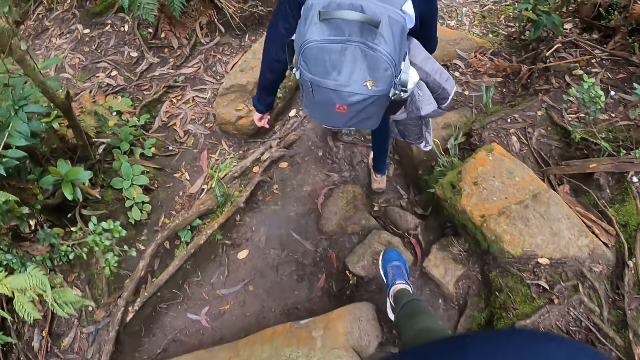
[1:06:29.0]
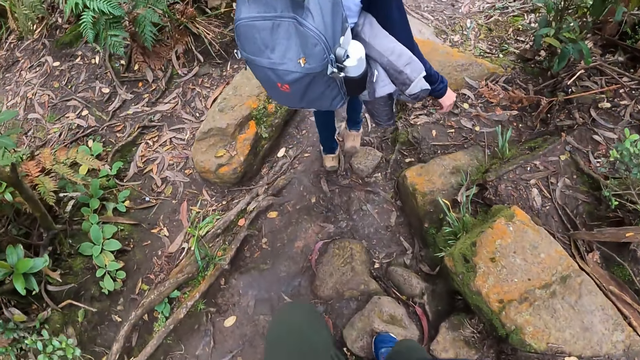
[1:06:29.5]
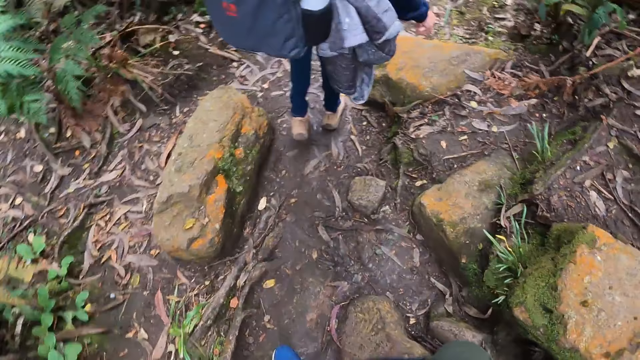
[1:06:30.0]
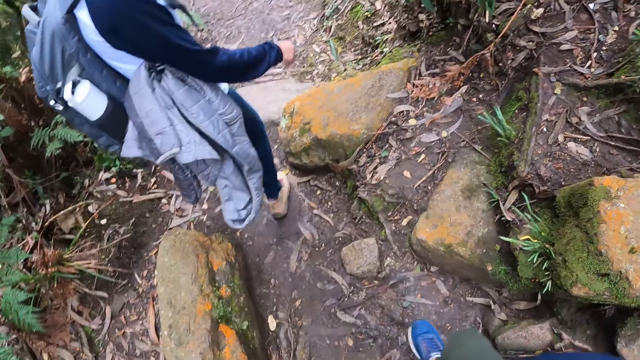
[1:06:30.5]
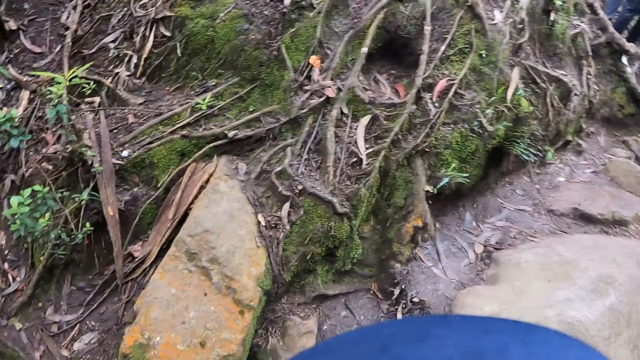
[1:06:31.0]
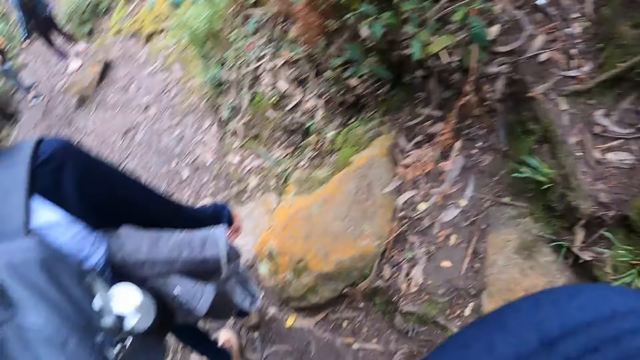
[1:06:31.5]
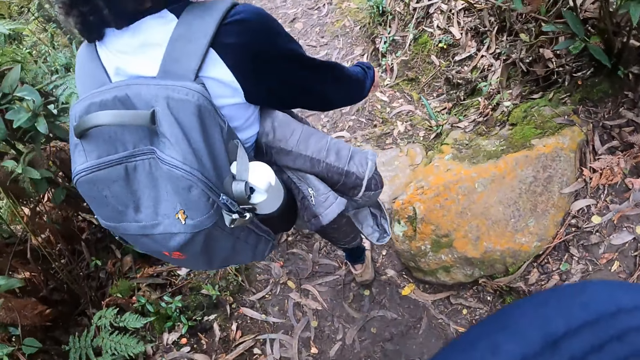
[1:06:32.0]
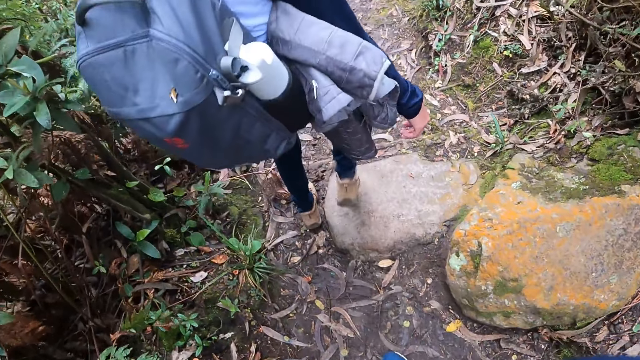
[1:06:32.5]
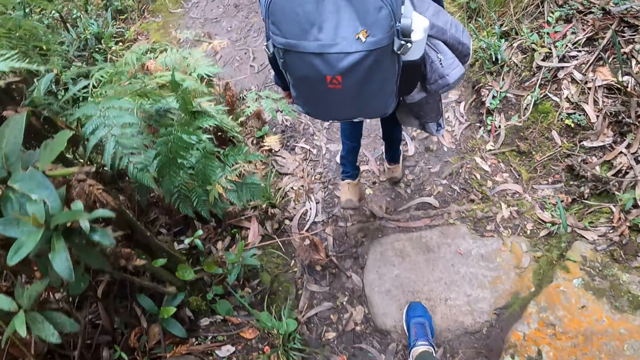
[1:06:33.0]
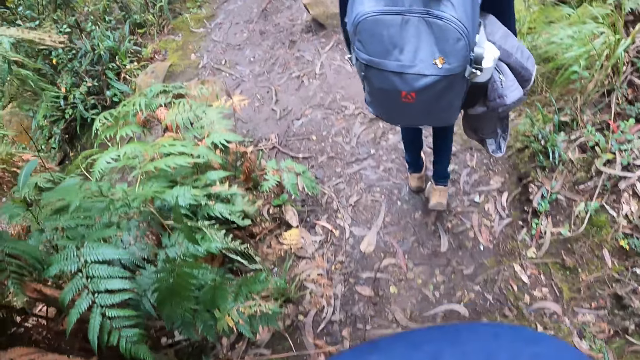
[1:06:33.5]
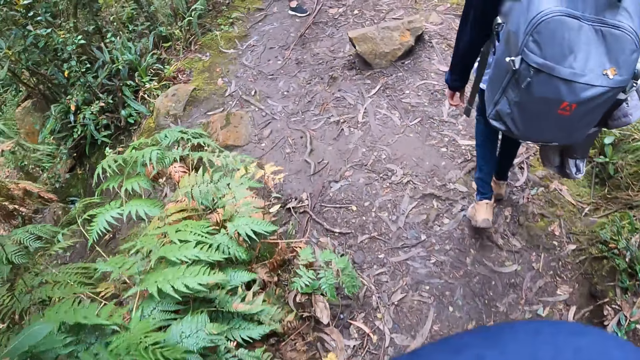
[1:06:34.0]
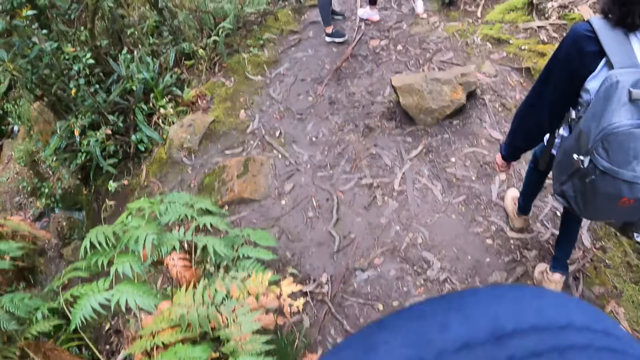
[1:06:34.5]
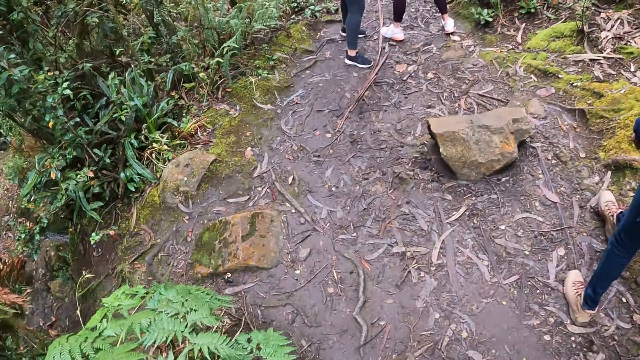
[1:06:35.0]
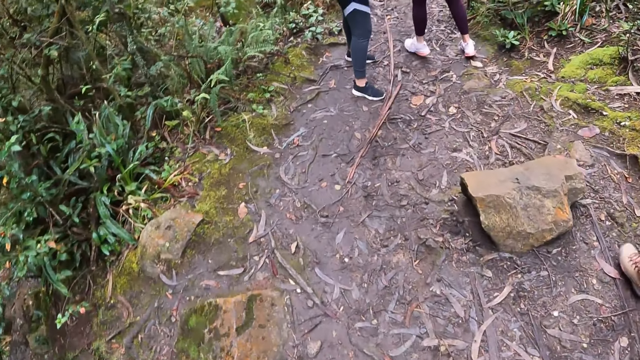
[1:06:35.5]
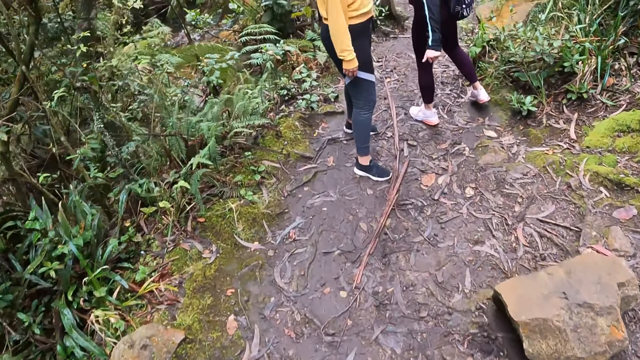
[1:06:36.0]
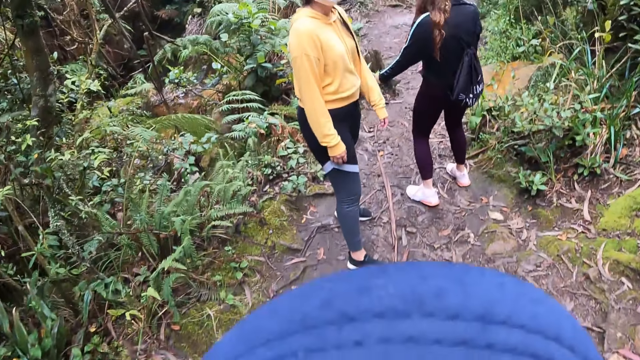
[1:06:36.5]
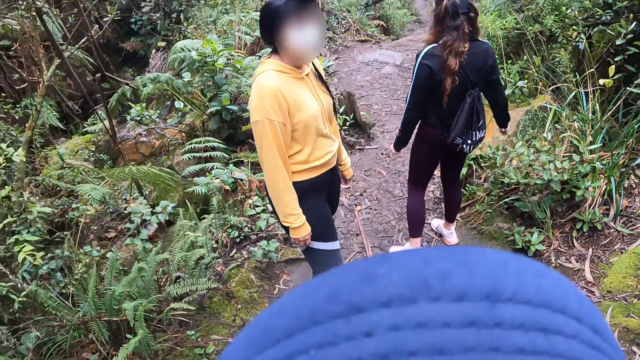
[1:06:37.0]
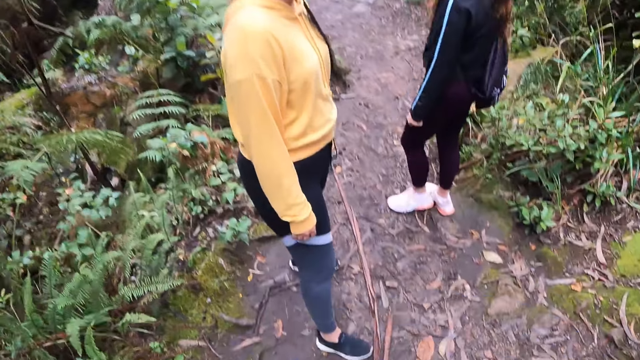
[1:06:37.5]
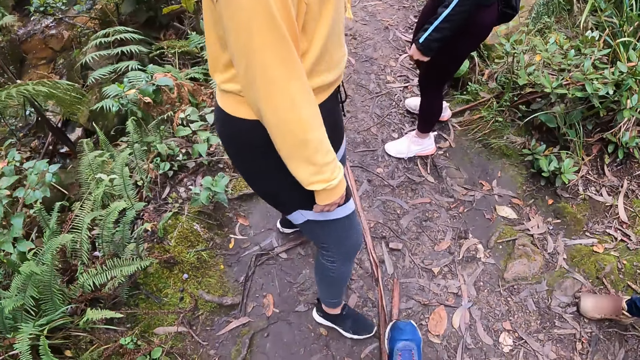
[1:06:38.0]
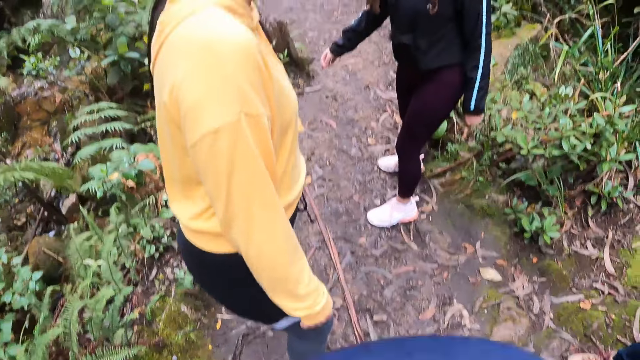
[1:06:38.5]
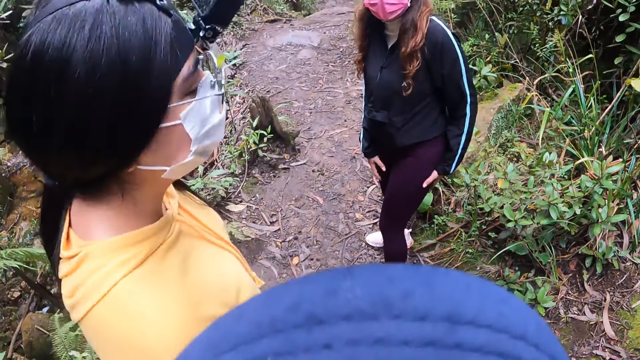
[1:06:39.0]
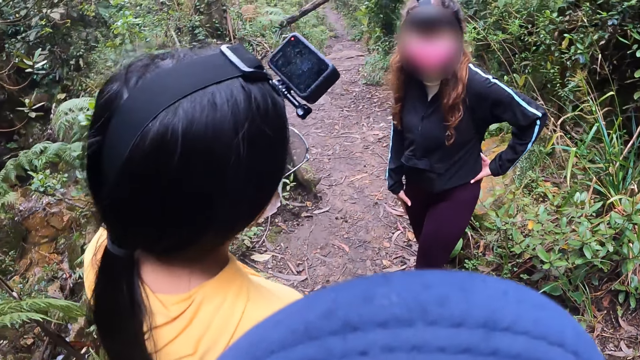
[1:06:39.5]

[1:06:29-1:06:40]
The camera wearer looks around. They hike on a hill. A woman hikes on the hill. Another woman looks around. A third woman looks around. The second woman moves her hands. The first woman looks around. The camera wearer stops walking in the hill footpath.

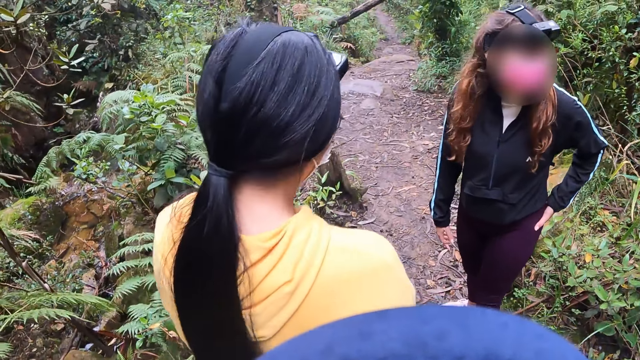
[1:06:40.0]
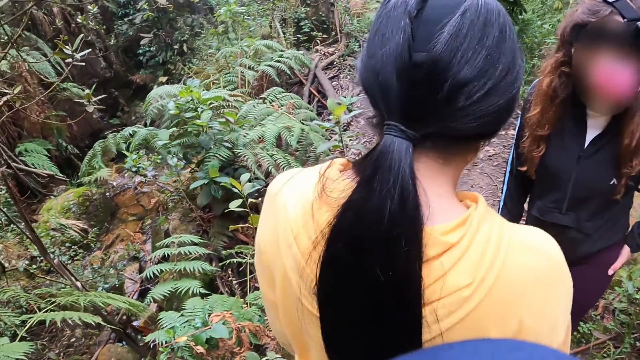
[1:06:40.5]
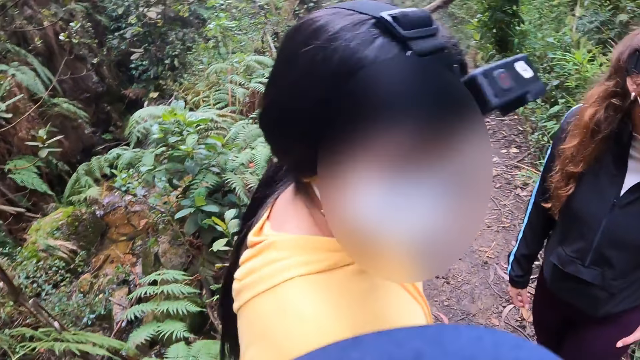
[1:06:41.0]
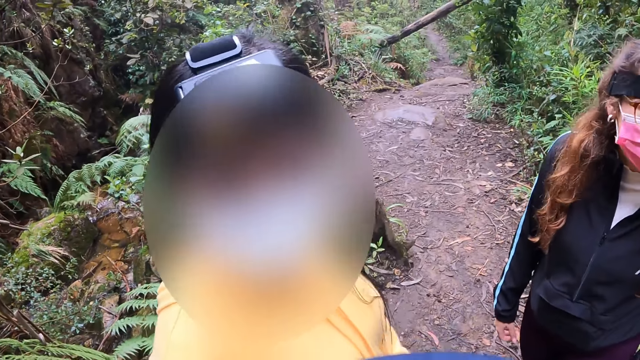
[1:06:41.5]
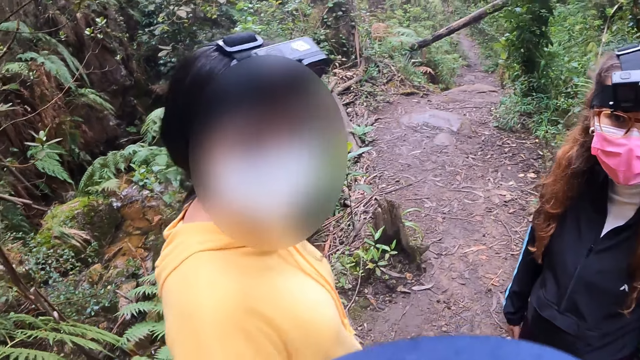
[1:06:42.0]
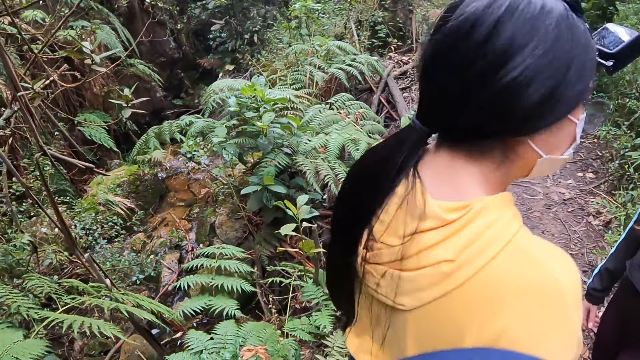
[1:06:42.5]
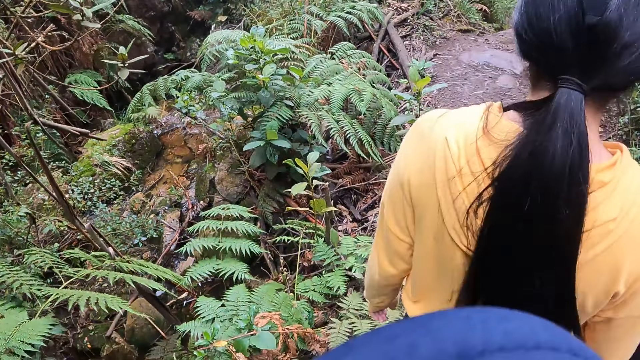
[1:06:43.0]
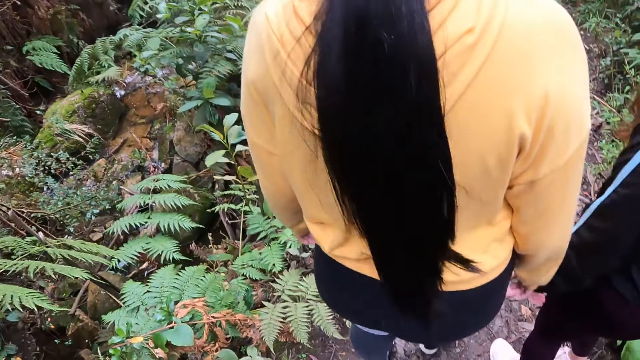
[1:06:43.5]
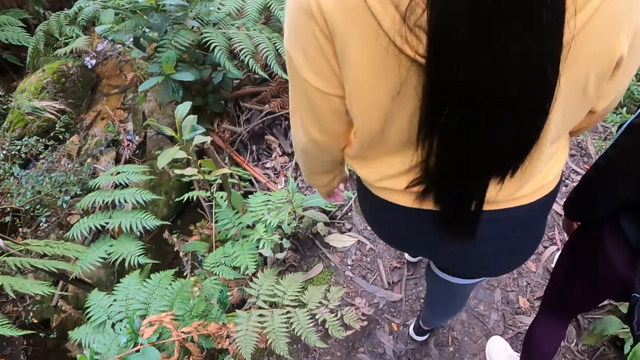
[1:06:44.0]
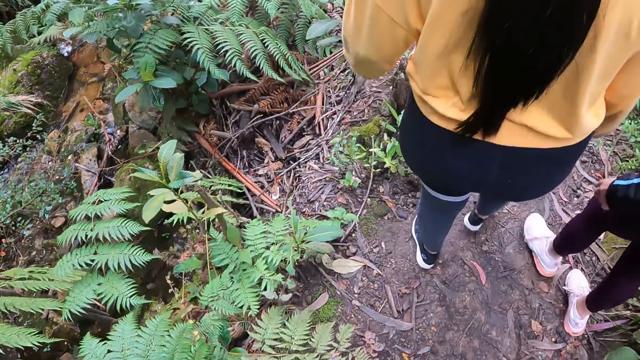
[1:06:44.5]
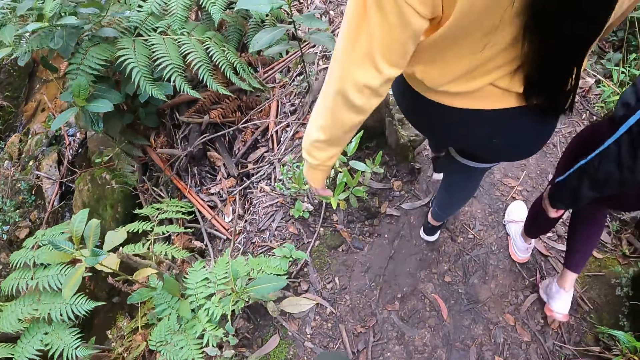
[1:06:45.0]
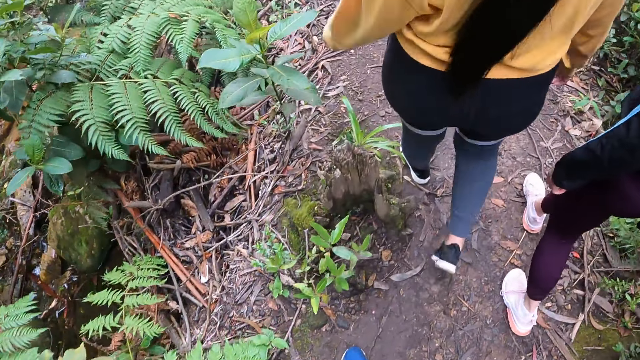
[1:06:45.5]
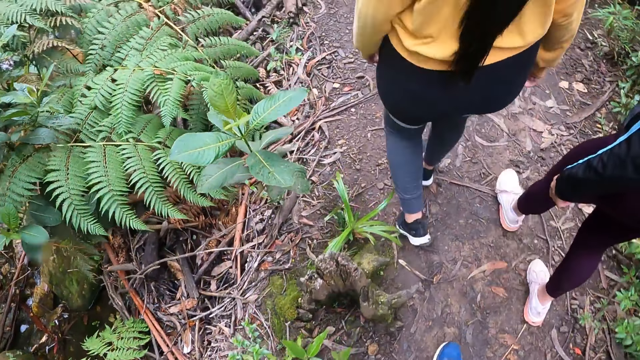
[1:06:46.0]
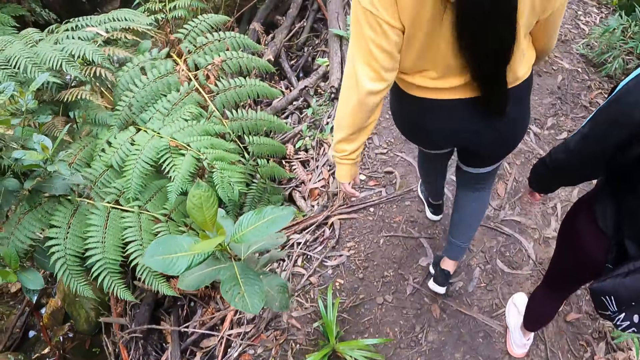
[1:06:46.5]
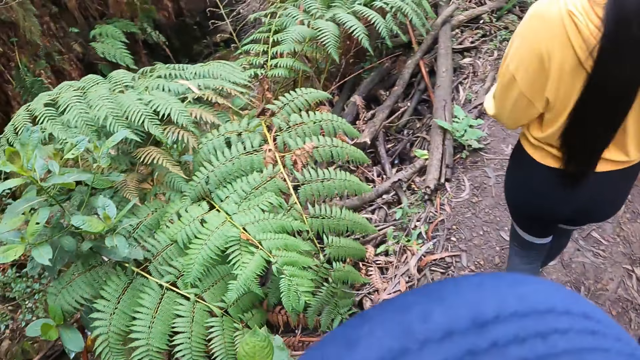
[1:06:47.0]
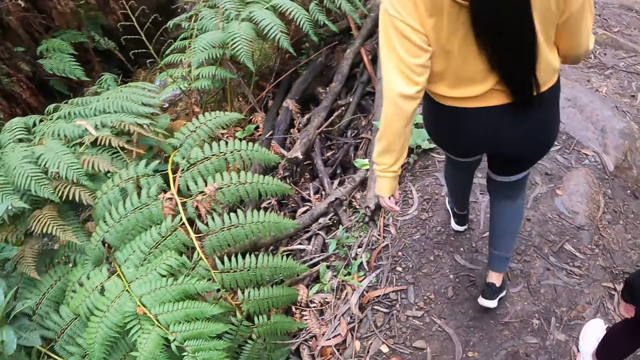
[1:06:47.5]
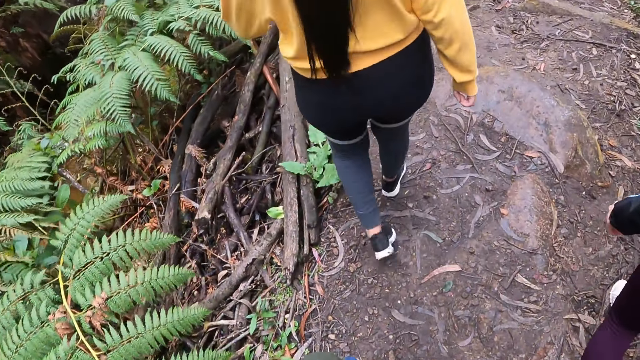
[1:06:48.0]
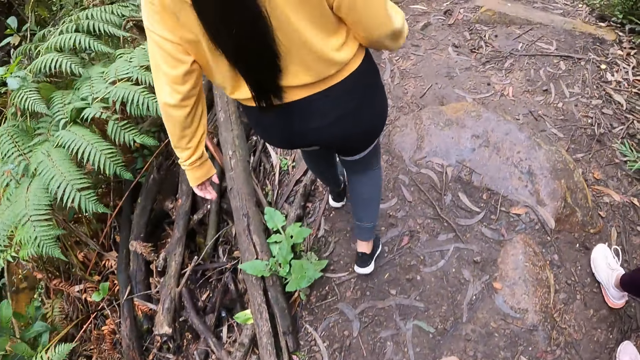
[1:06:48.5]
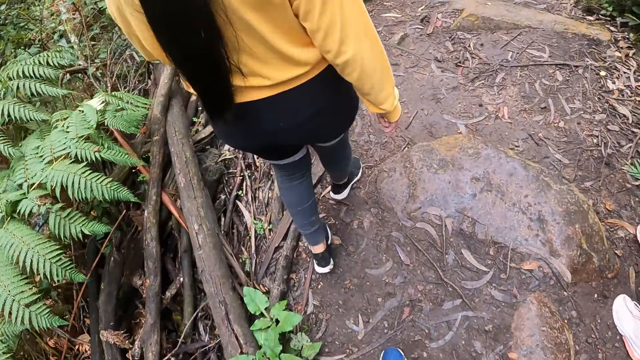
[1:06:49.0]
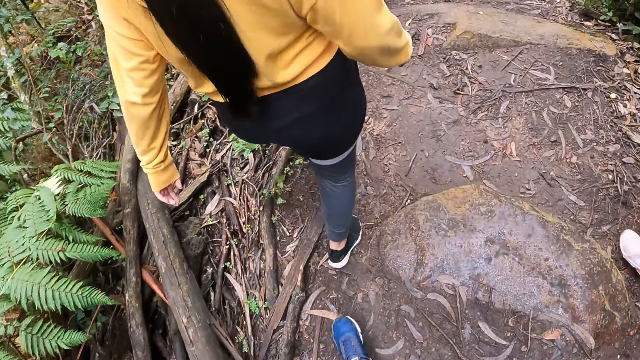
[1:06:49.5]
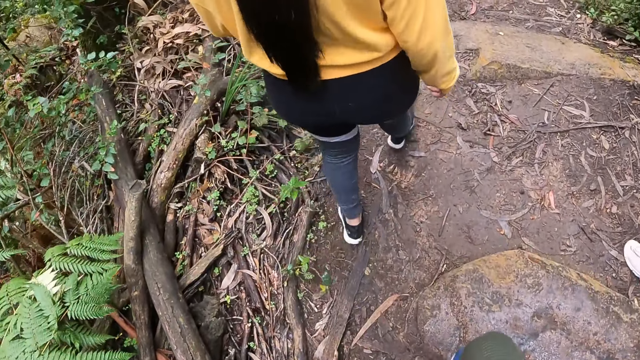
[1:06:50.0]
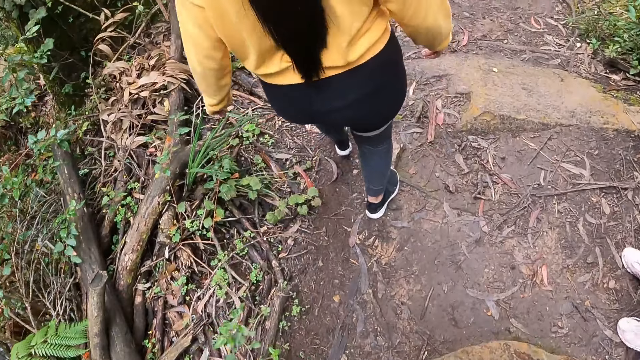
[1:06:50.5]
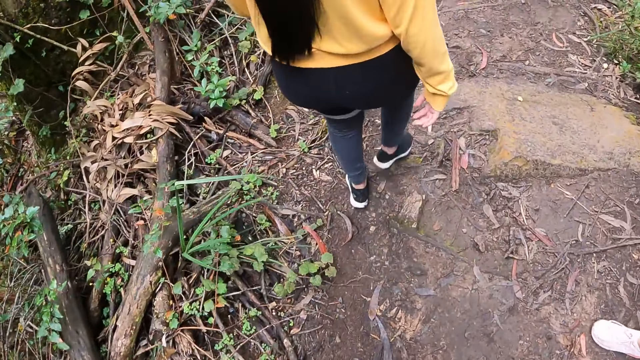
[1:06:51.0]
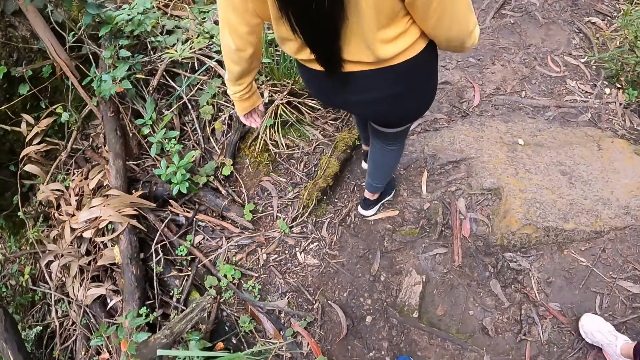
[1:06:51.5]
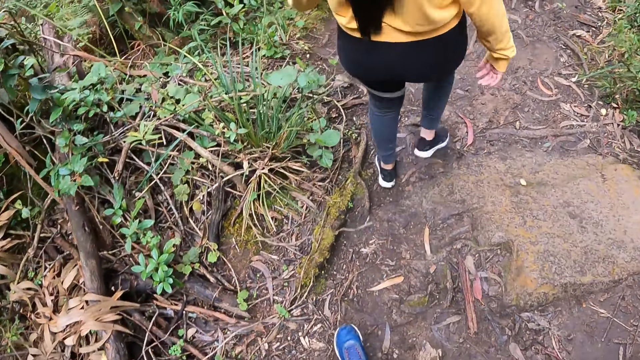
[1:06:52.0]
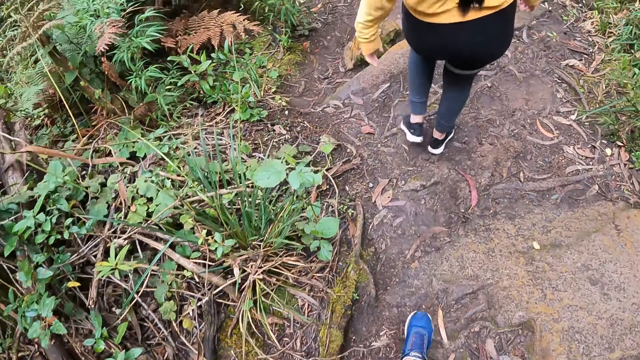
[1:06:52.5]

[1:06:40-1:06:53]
A woman looks around. The camera wearer looks around. Another woman hikes on the hill and looks at the camera wearer. The other woman walks in the hill footpath. The first woman walks in the hill footpath. The camera wearer walks in the hill footpath. They walk past the first woman.
